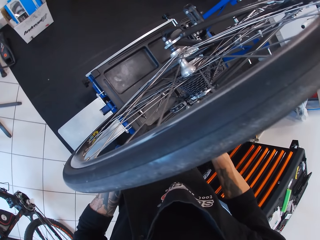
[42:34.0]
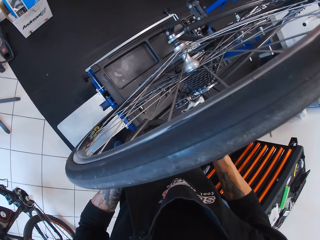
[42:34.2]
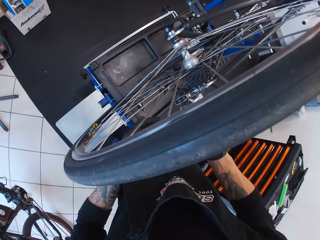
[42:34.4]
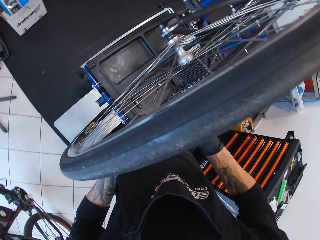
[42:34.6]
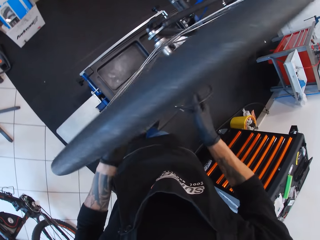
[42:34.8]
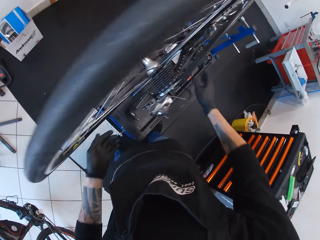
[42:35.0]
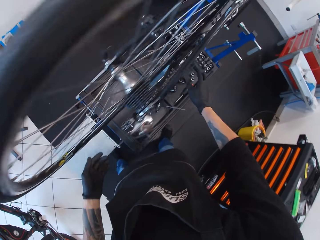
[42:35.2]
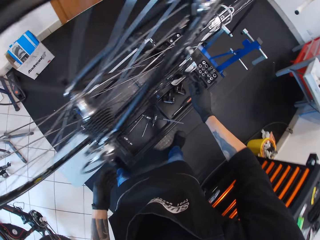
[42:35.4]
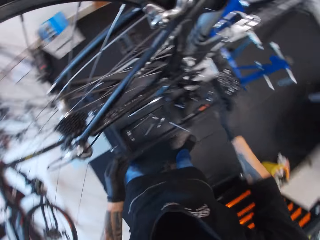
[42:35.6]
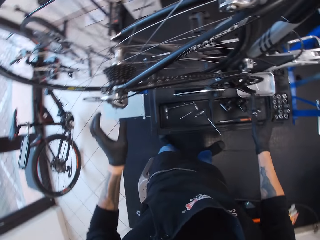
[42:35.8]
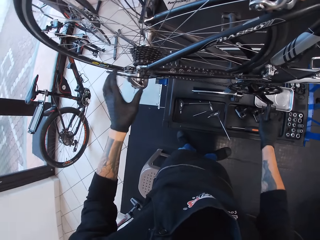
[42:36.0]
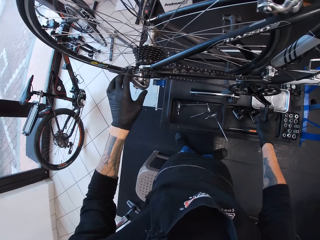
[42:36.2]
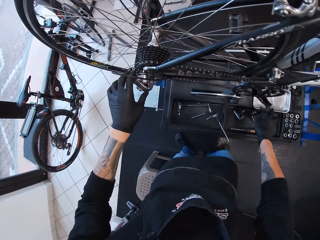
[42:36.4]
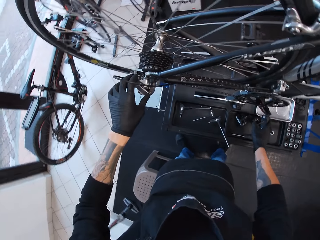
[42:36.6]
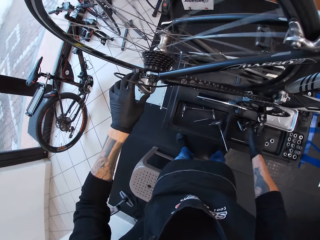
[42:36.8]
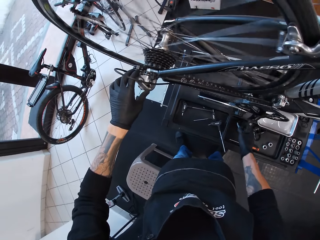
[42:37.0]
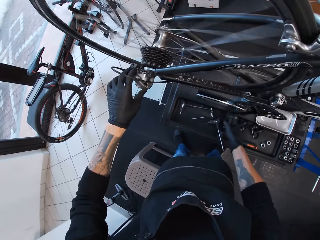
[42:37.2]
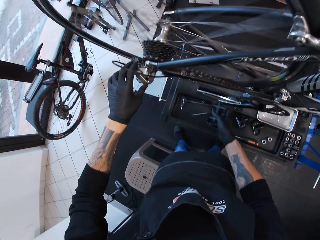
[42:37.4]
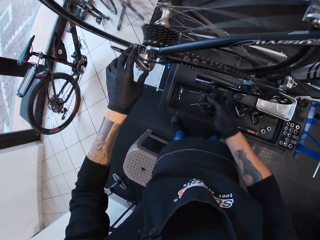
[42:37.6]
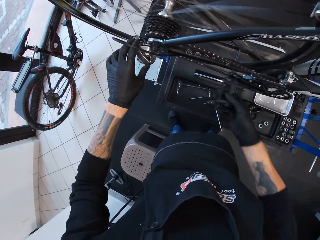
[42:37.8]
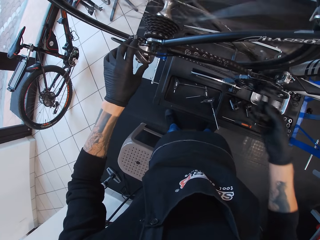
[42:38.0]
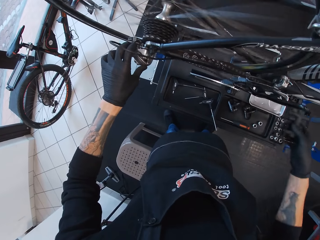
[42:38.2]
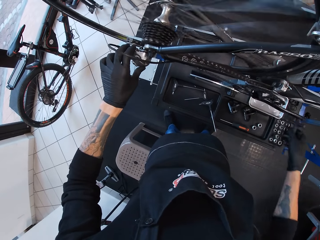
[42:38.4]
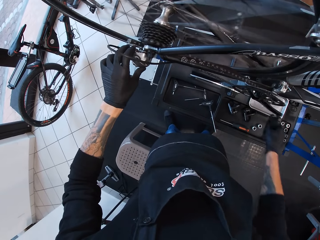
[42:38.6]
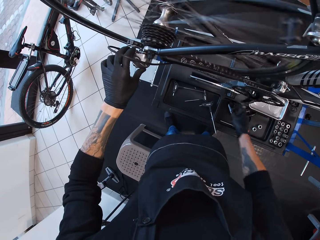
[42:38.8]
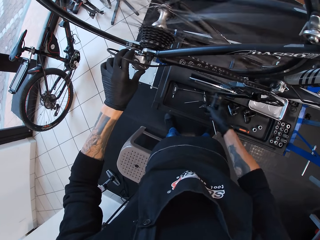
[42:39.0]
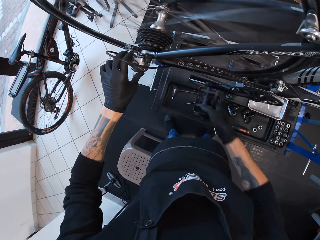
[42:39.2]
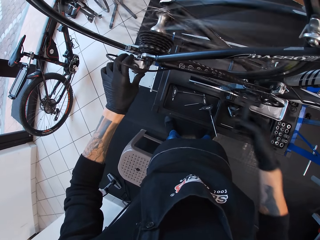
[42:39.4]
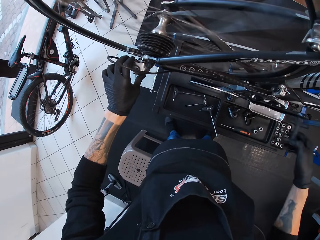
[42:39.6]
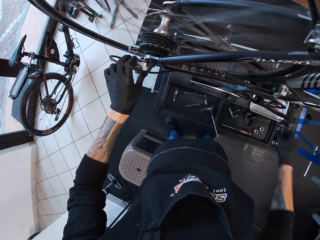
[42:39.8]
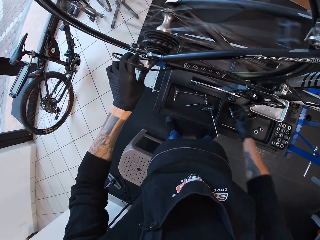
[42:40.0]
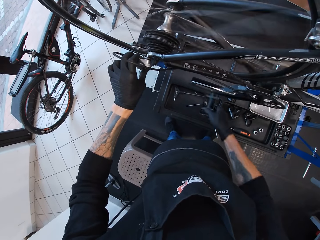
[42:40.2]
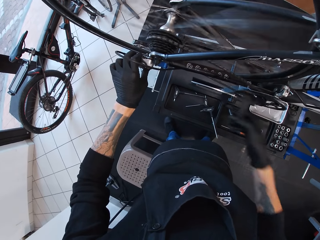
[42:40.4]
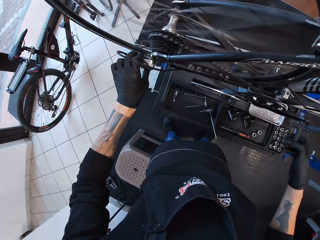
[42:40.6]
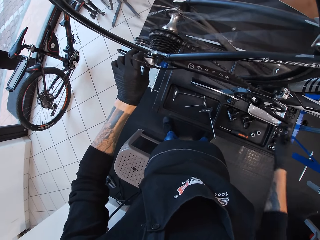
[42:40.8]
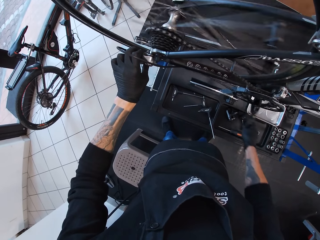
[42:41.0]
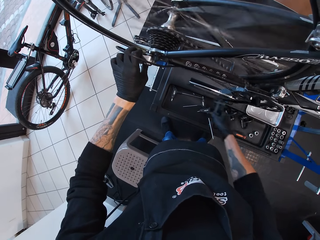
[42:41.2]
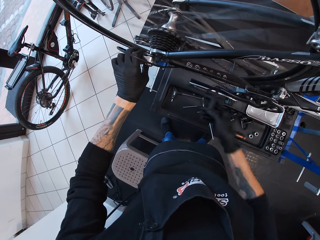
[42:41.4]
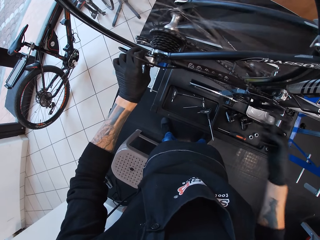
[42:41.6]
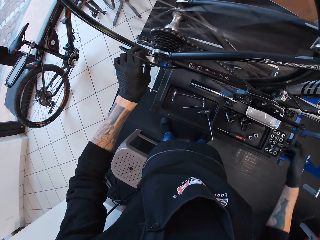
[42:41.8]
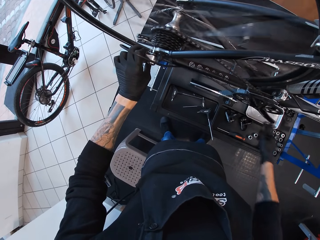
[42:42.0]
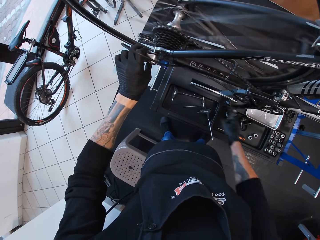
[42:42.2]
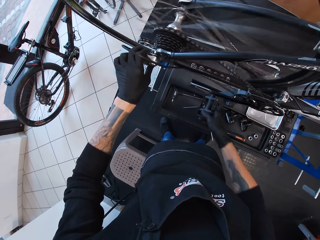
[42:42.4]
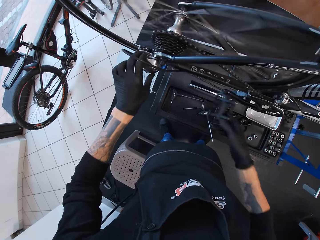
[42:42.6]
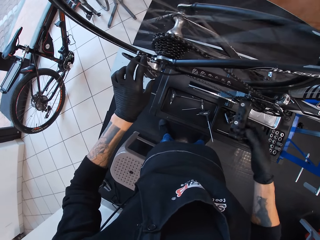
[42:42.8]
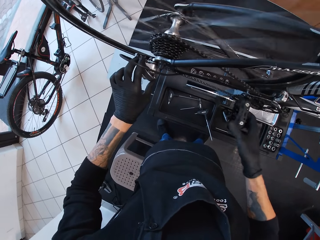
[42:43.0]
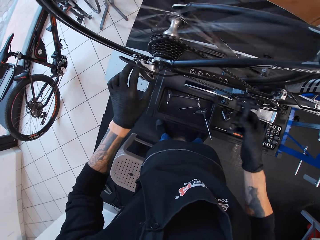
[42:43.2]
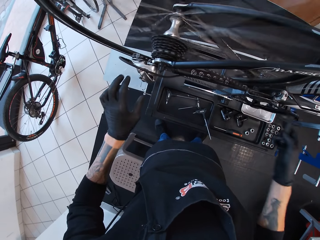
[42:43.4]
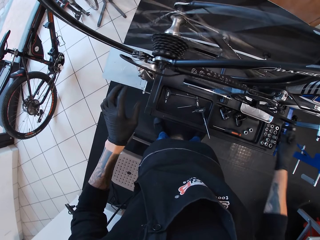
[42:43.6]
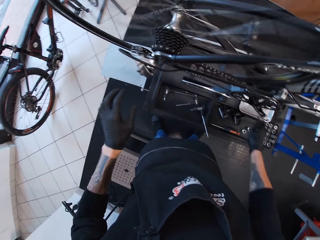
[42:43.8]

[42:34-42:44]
The camera wearer touches a bolt. They turn the pedal.

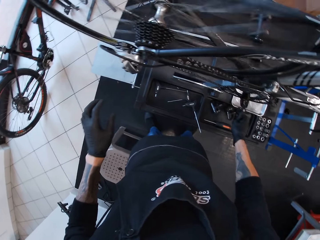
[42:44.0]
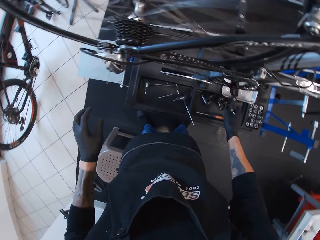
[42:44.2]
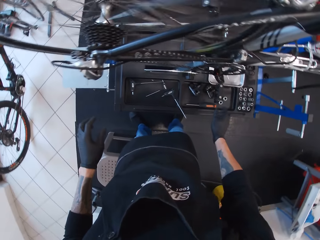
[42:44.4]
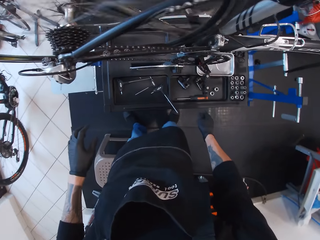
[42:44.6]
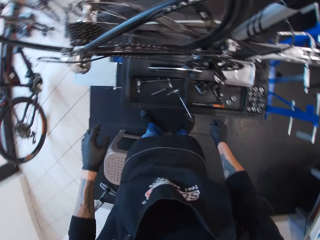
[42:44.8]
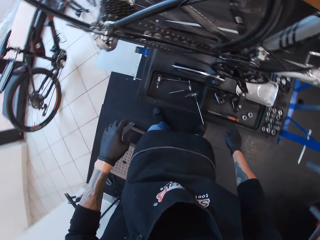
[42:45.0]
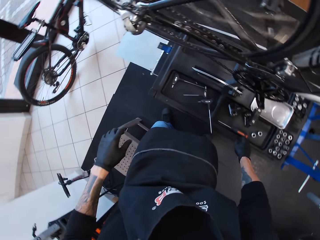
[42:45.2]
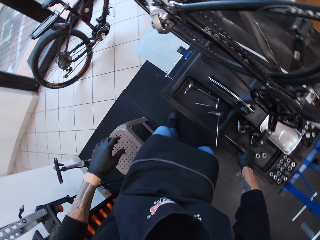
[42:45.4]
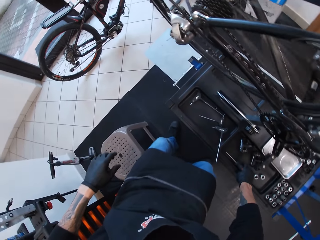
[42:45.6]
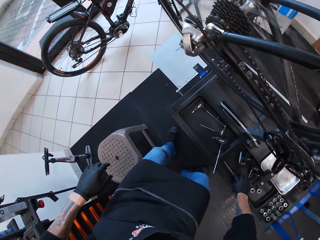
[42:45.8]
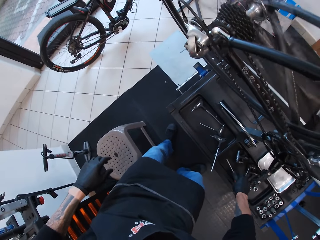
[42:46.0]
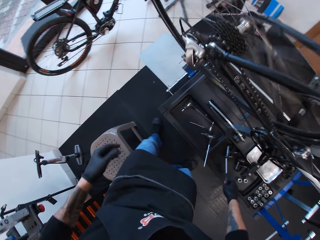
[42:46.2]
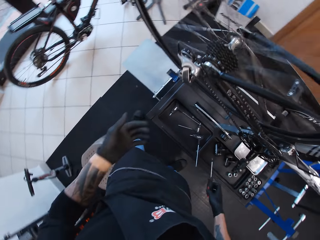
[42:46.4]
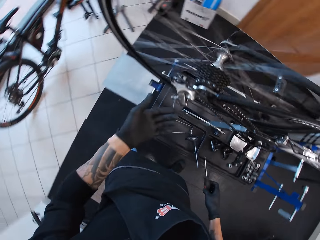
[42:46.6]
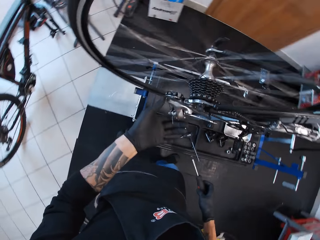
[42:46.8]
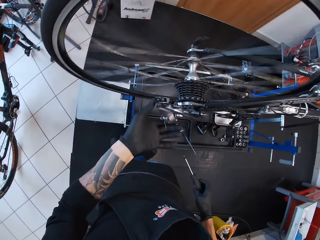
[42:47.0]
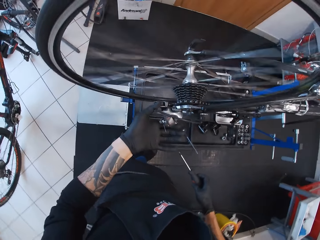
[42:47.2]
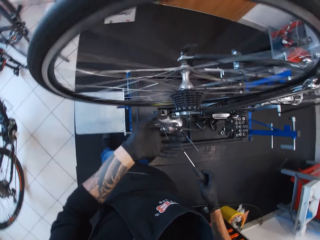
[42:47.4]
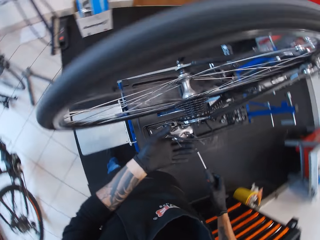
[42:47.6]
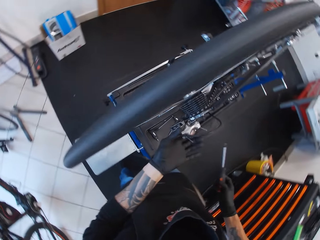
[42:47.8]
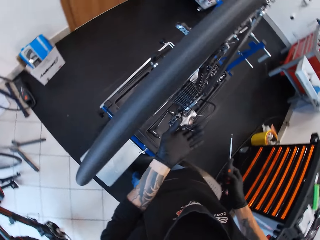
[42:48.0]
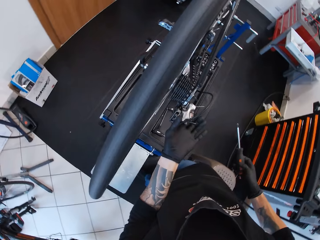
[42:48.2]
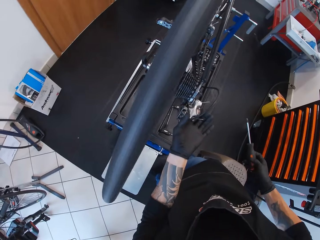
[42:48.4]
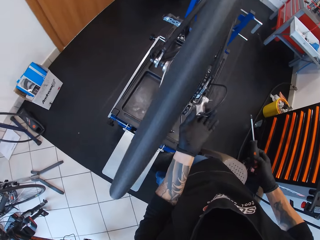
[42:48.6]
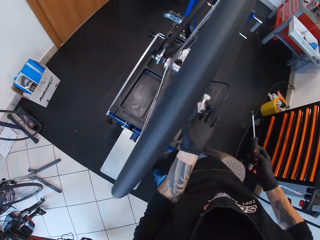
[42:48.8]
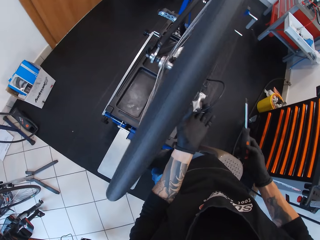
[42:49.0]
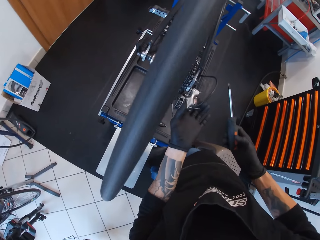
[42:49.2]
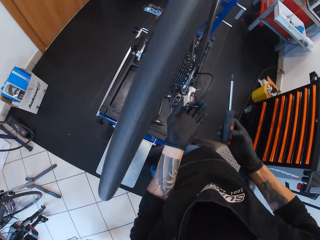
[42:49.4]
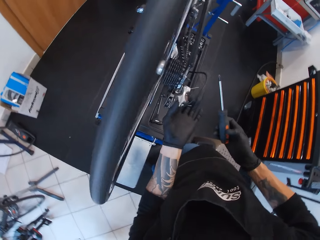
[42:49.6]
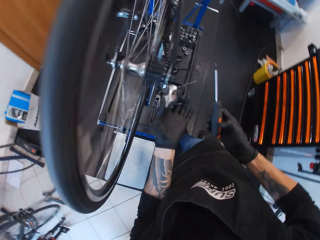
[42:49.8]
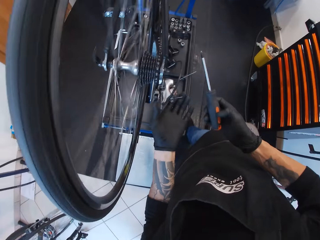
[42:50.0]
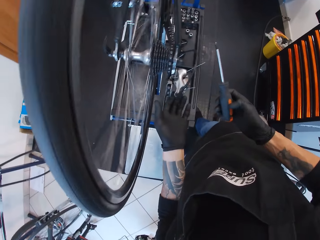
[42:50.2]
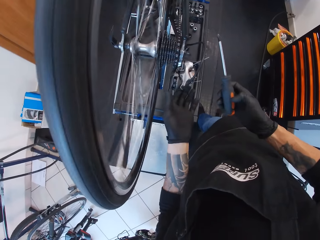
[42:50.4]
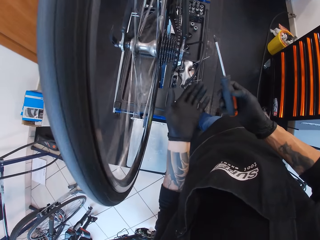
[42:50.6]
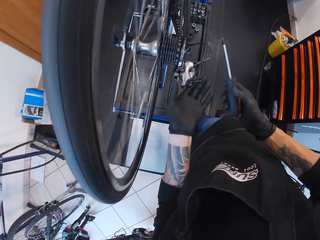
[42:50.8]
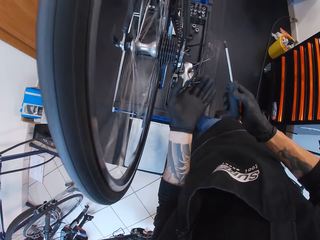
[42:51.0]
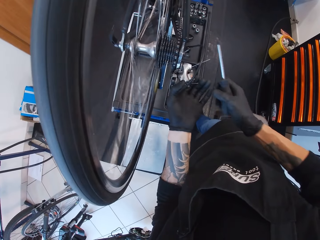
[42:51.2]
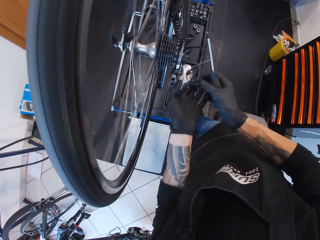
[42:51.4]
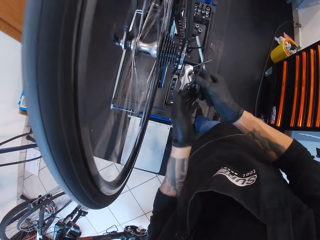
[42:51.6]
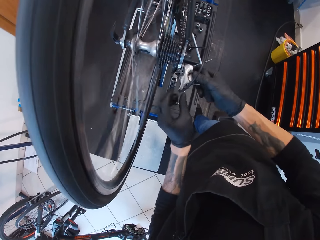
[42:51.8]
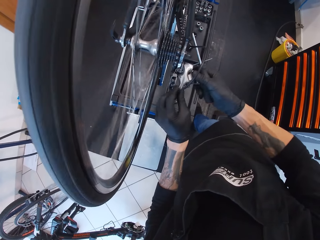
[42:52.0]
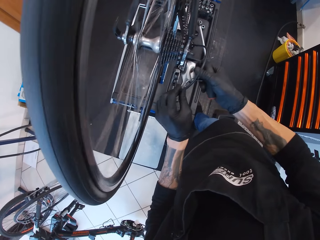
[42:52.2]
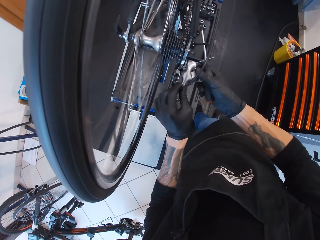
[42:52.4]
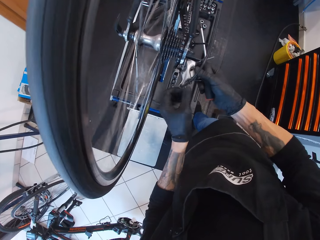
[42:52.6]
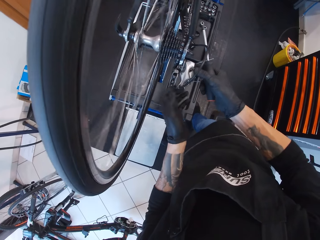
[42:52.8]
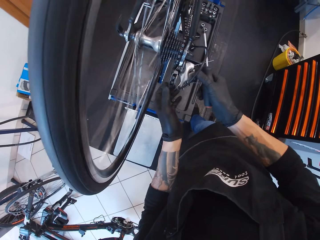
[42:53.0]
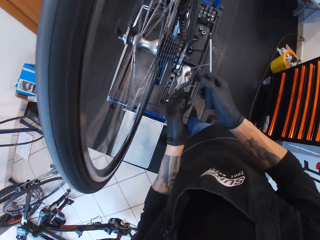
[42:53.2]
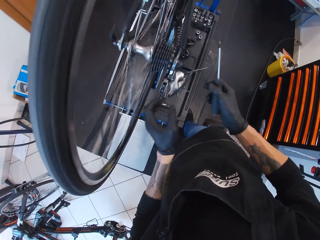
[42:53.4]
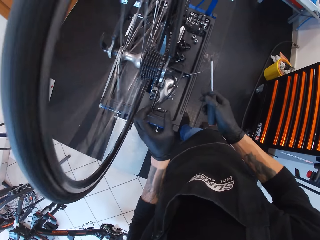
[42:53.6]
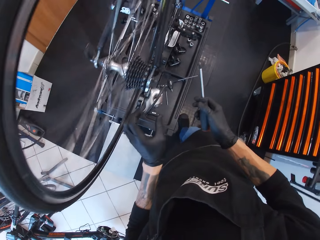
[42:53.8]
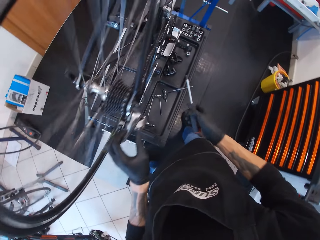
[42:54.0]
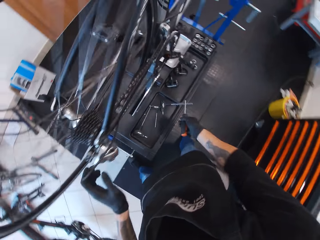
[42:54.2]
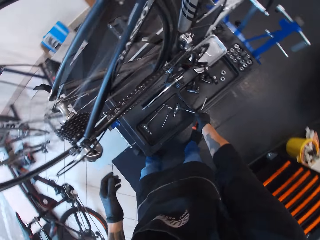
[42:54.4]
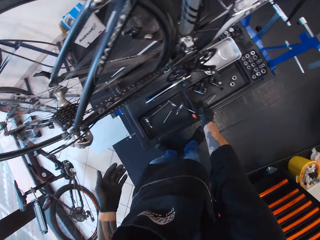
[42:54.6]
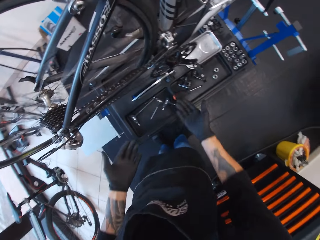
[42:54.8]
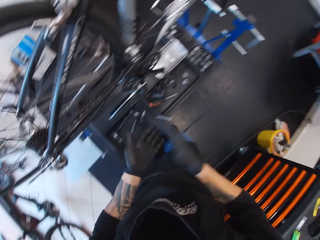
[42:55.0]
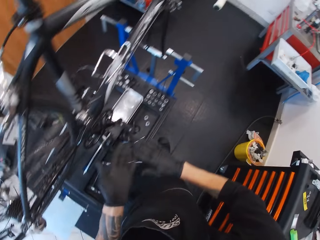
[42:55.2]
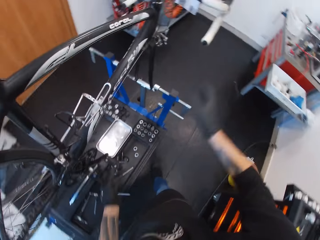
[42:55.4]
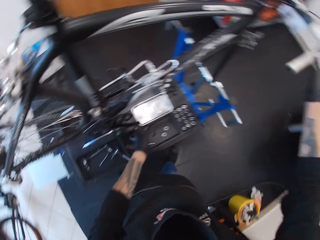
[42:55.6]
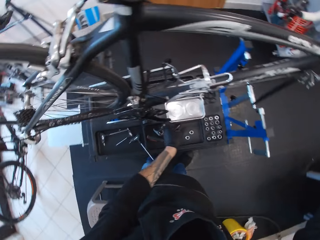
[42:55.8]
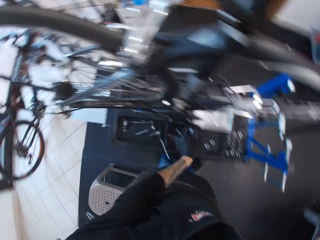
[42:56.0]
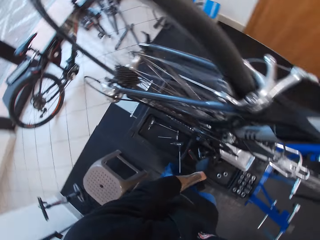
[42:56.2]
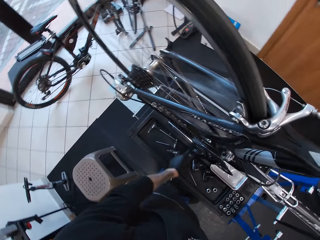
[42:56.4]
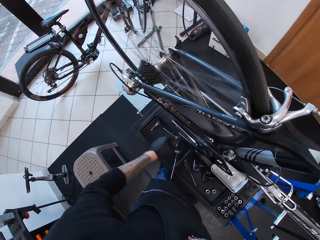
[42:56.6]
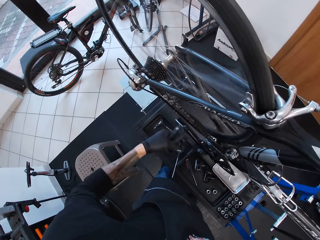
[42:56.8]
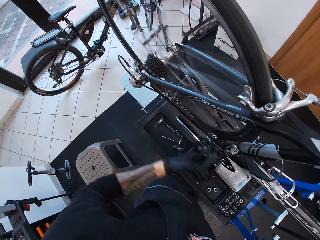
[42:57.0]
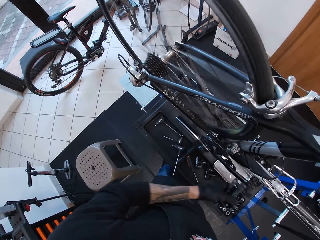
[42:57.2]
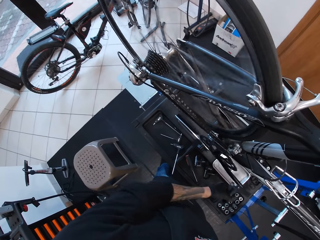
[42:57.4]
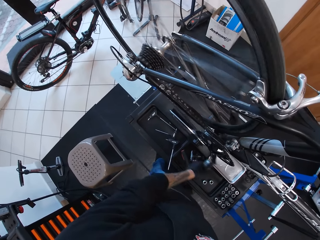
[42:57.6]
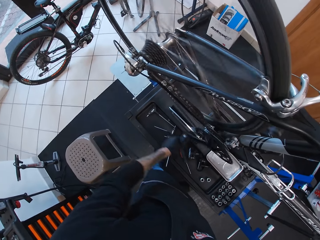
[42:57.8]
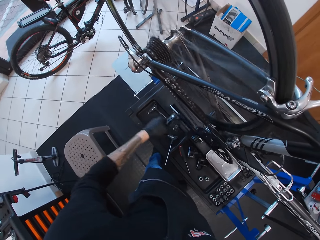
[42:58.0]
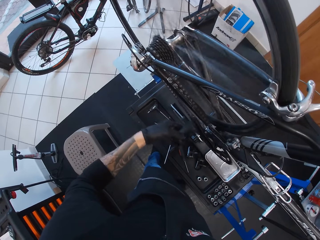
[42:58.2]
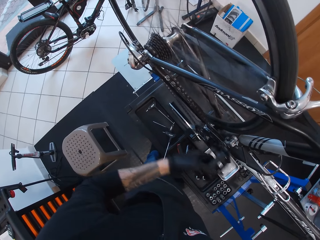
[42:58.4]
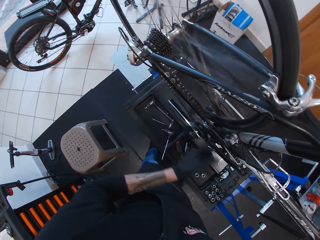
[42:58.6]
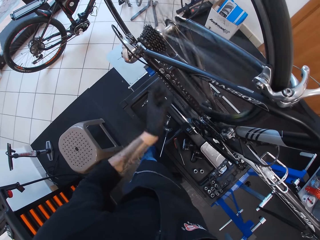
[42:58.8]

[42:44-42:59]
The camera wearer stands. He picks up the screwdriver. He moves the wheel. He touches the chain guide. He puts the screwdriver down. He rubs his hands together. He turns the pedal.
